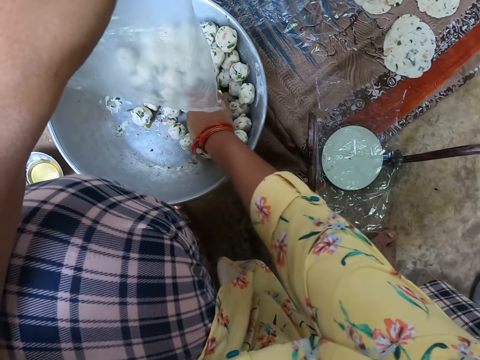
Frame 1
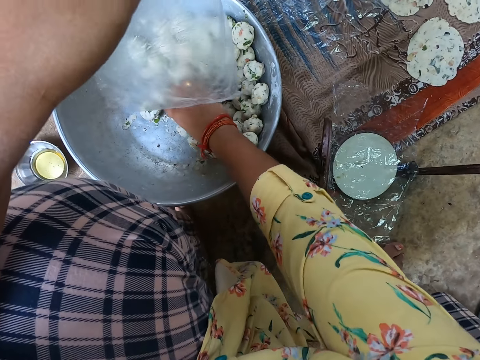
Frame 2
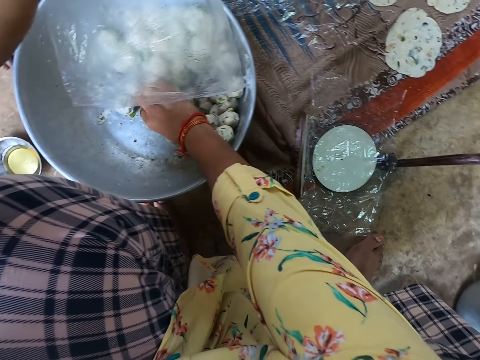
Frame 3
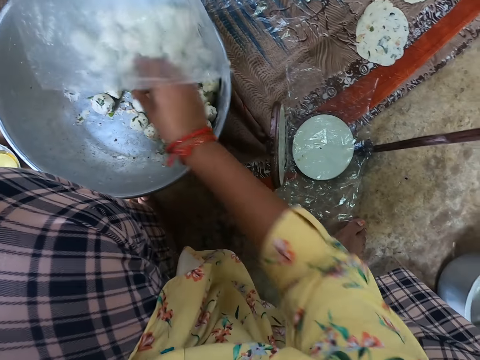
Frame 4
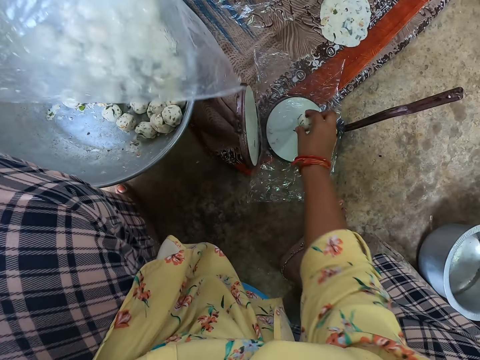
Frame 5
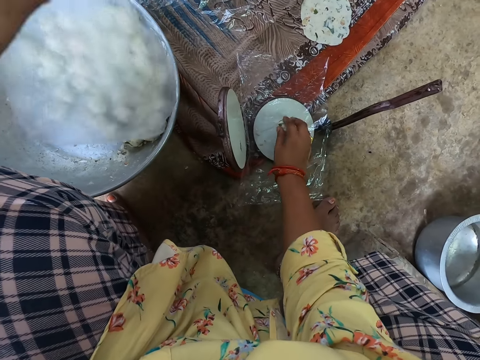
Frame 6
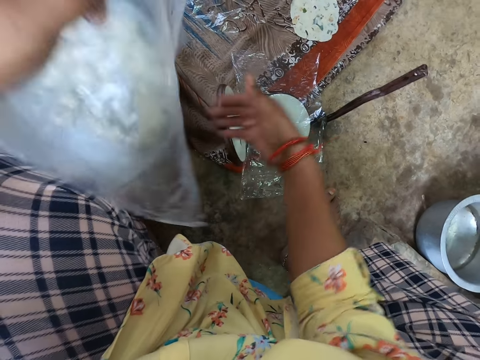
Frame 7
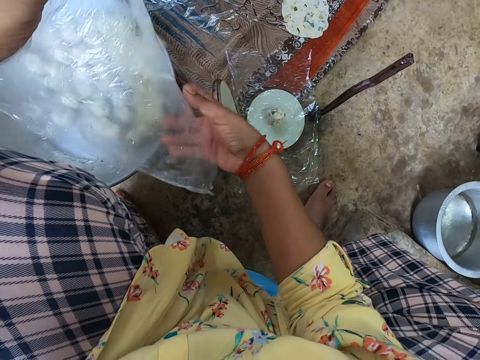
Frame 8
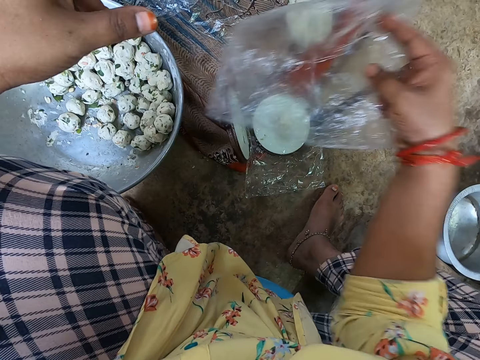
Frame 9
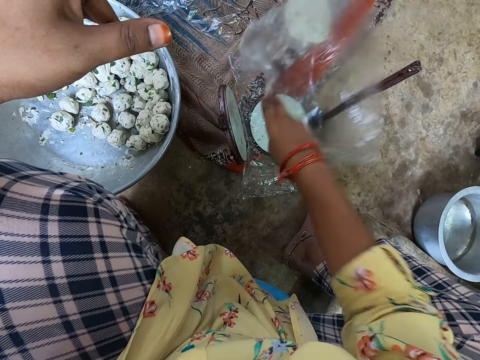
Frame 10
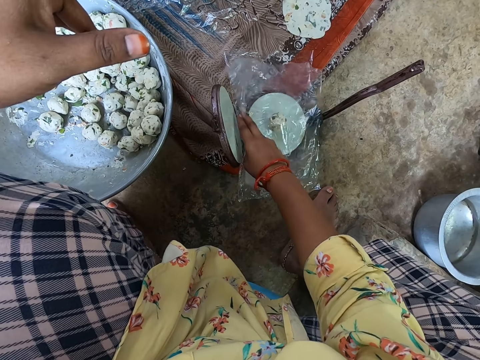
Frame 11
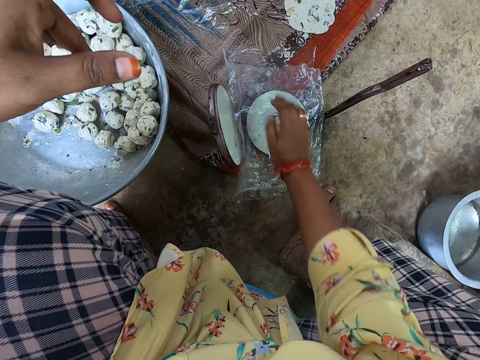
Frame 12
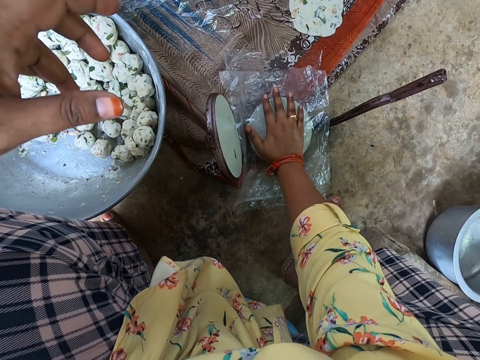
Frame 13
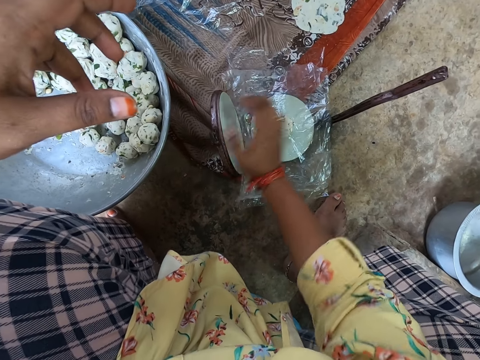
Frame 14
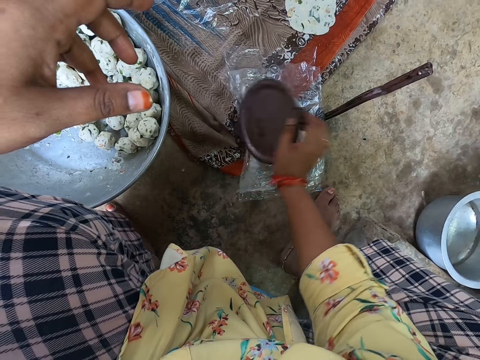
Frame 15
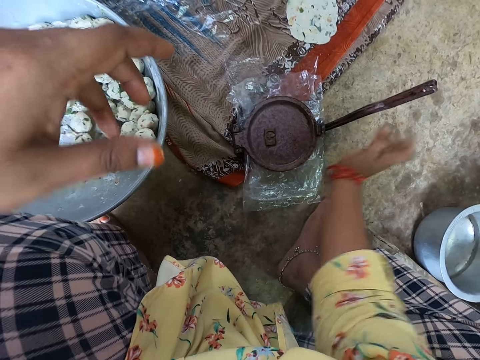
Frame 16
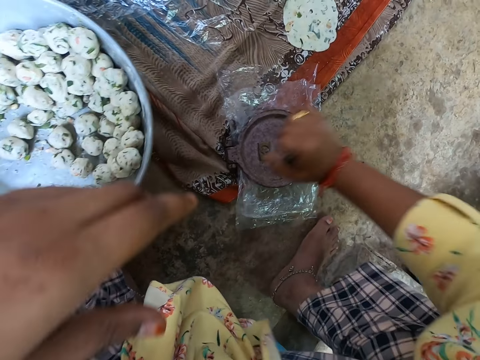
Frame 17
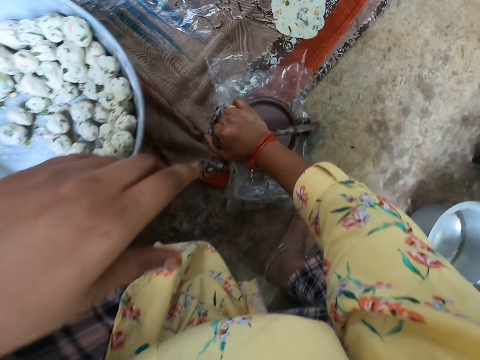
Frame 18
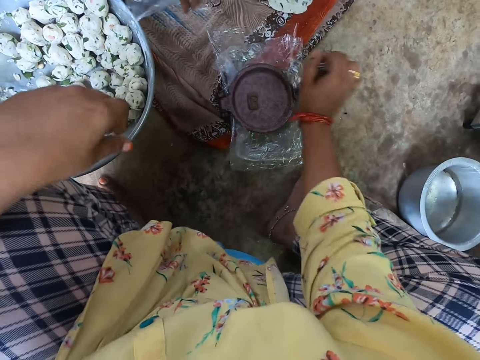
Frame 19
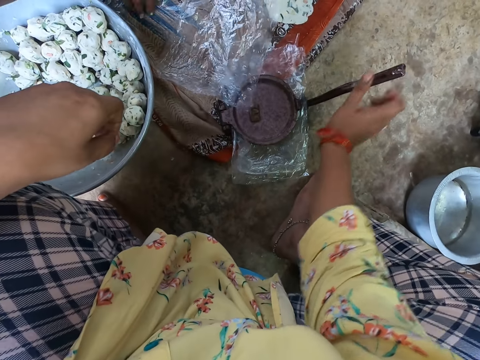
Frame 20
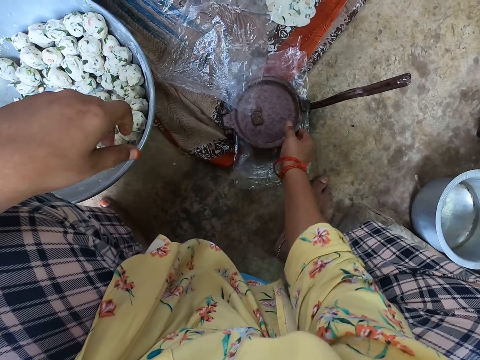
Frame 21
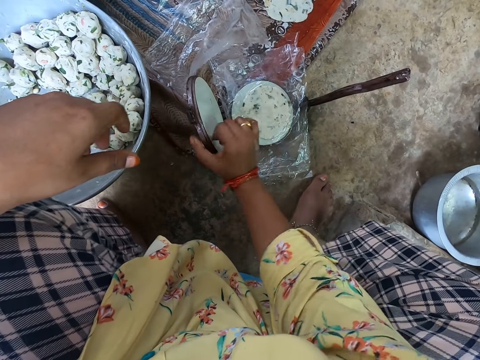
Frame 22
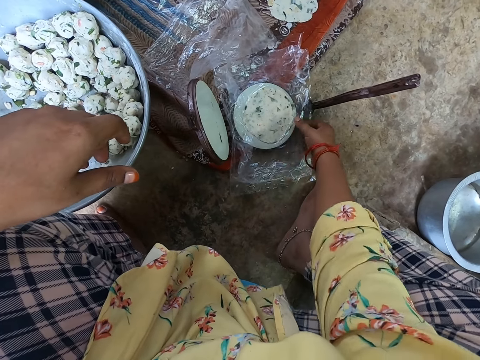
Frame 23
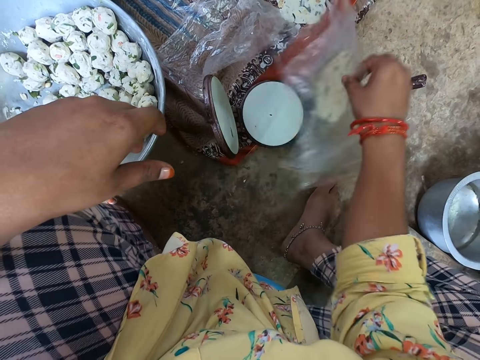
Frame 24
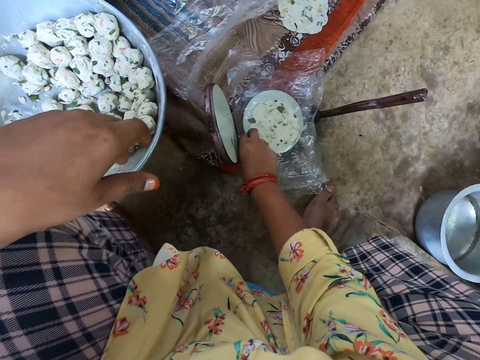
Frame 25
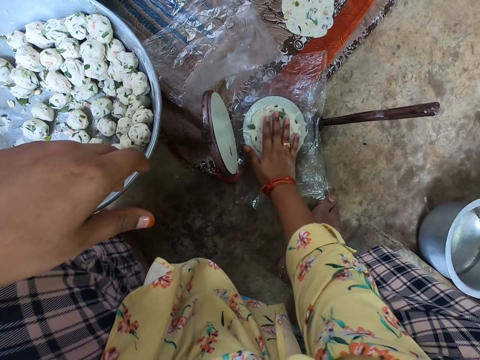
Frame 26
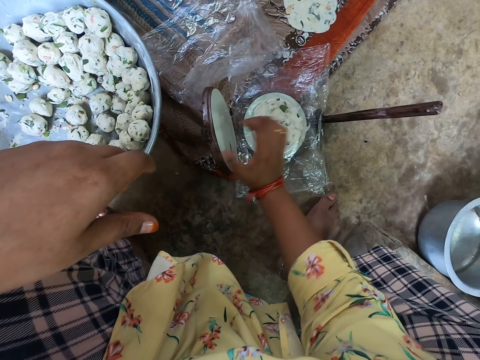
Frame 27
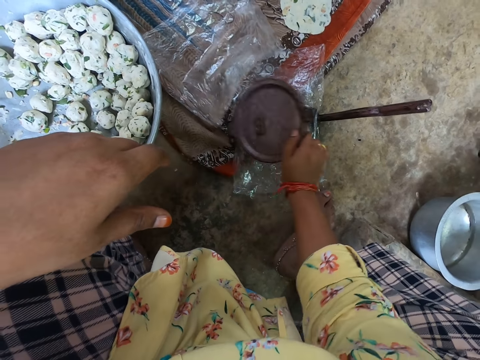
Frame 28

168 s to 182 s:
The camera wearer takes dough from the bowl. She puts the dough on the nylon. She covers the nylon on the dough. She places her right hand on the nylon. She opens the lid with her right hand. She uses a wedge over the lid of the pot. She closes the compressor. She removes the wedge over the lid of the pot. She squeezes something. She opens the lid with her right hand. She turns the nylon with the dough to the other side.

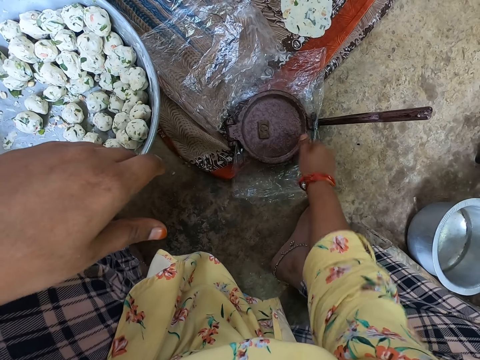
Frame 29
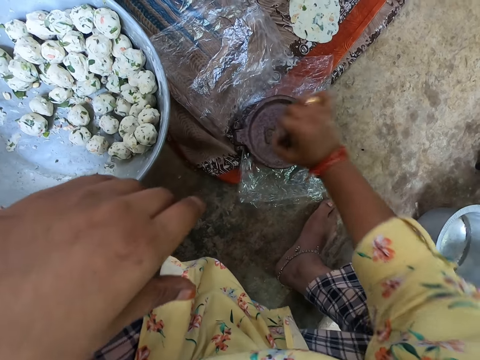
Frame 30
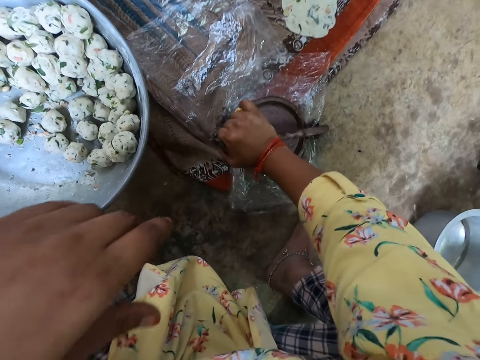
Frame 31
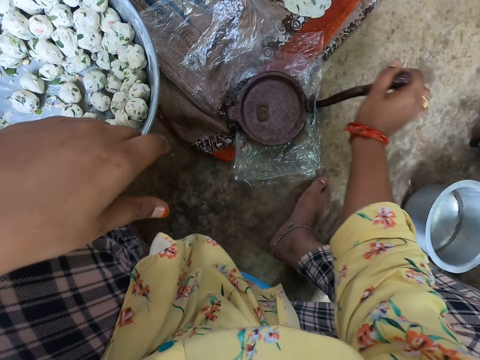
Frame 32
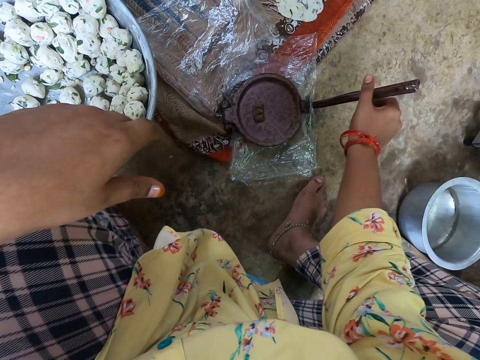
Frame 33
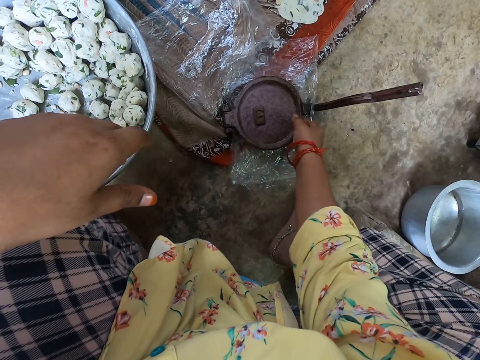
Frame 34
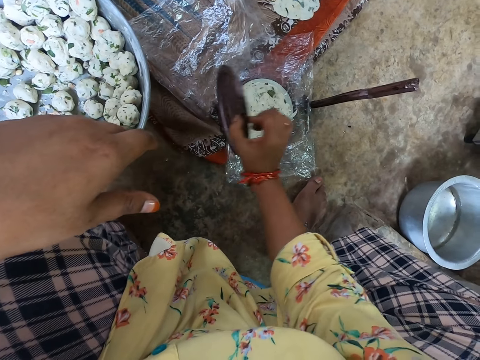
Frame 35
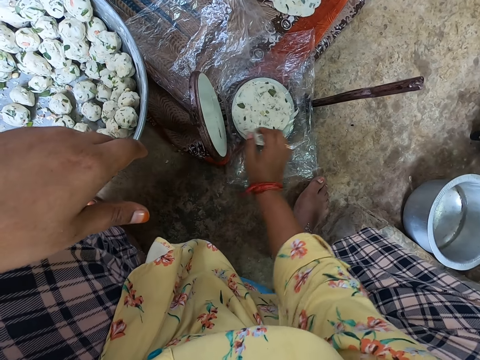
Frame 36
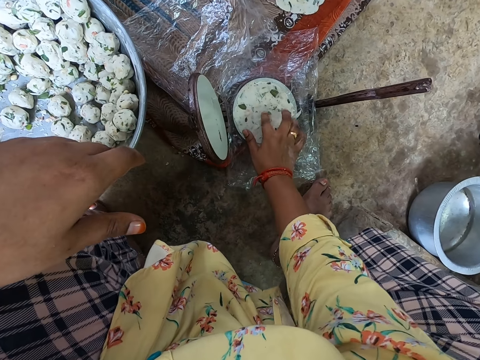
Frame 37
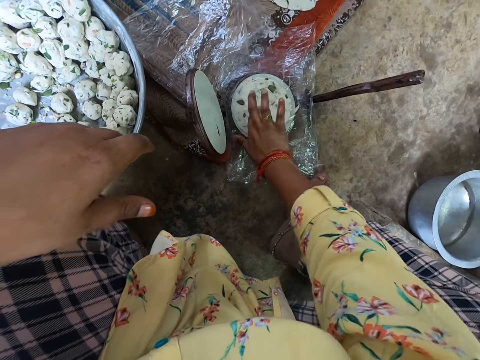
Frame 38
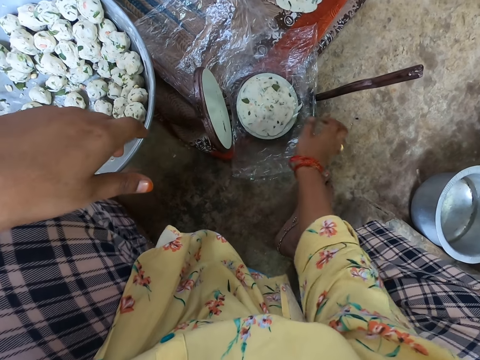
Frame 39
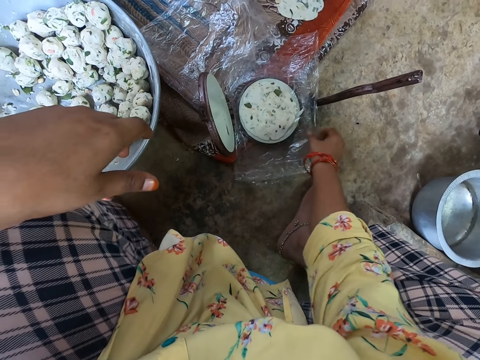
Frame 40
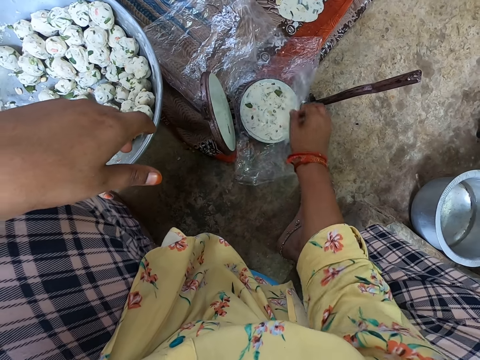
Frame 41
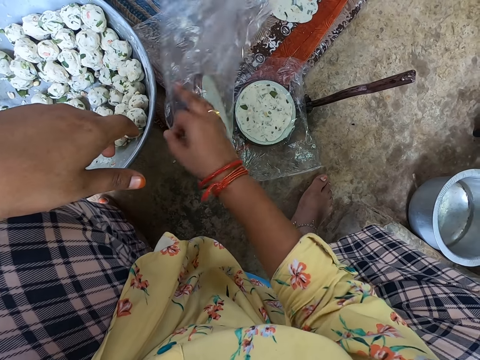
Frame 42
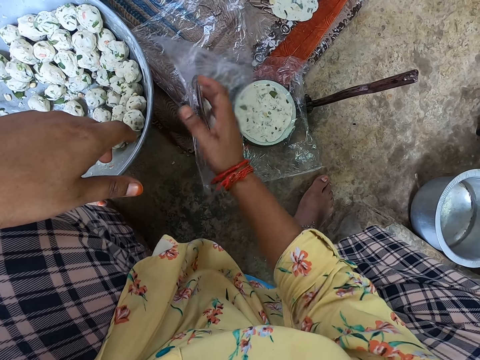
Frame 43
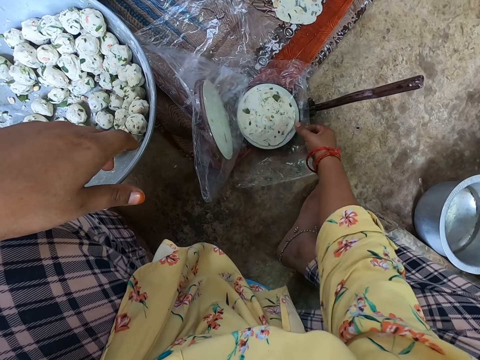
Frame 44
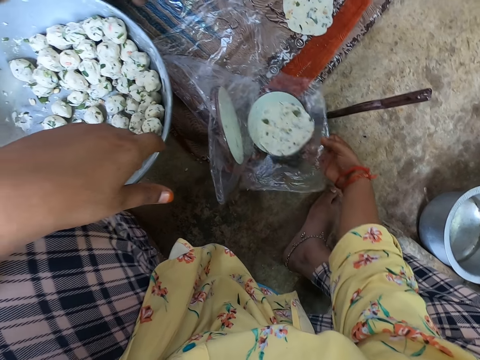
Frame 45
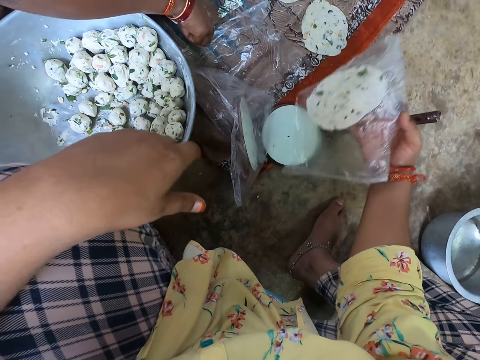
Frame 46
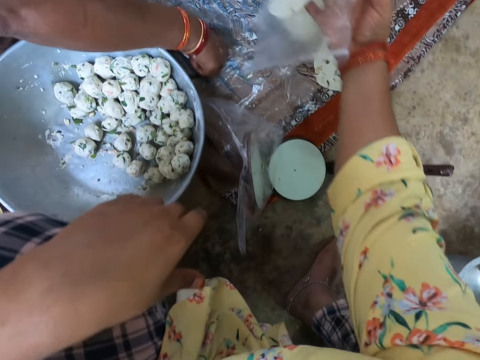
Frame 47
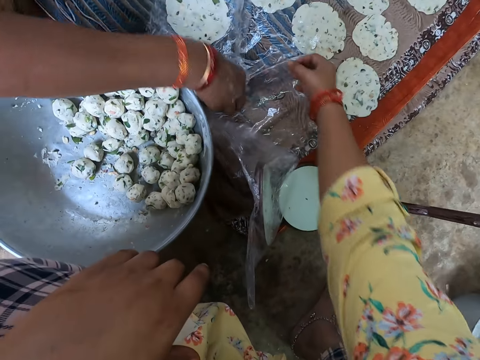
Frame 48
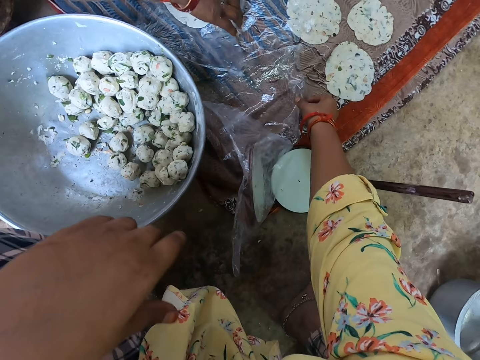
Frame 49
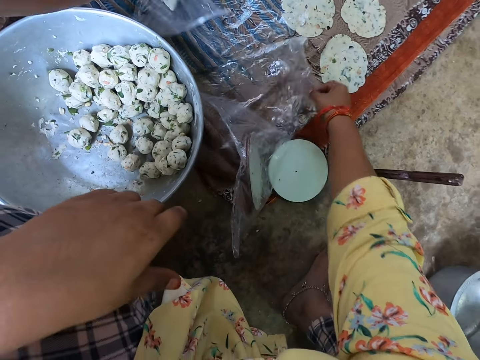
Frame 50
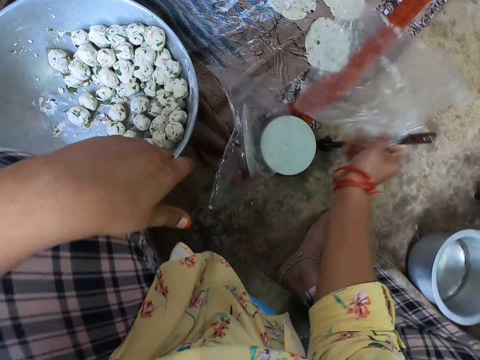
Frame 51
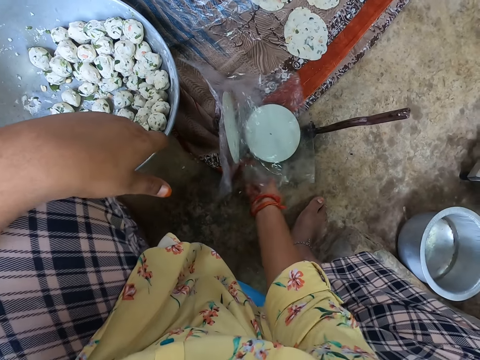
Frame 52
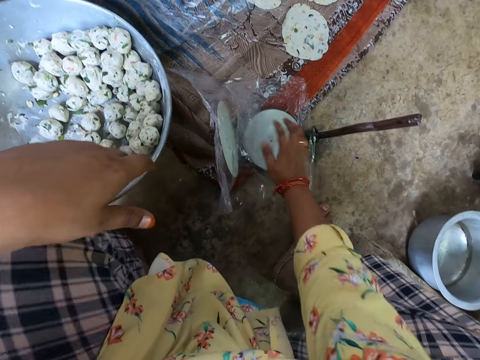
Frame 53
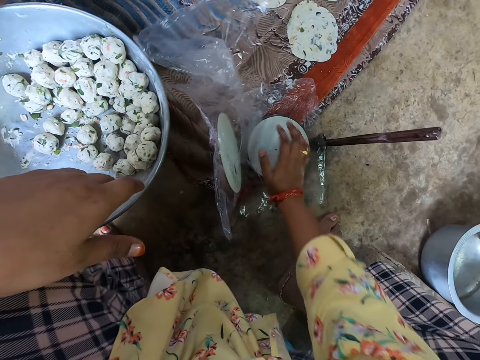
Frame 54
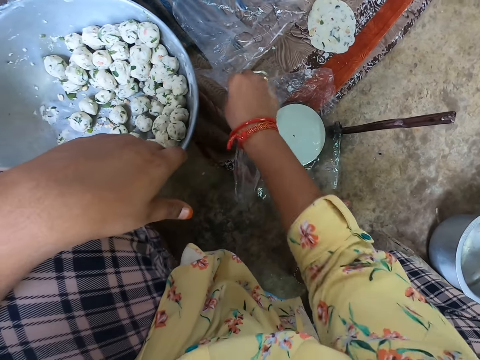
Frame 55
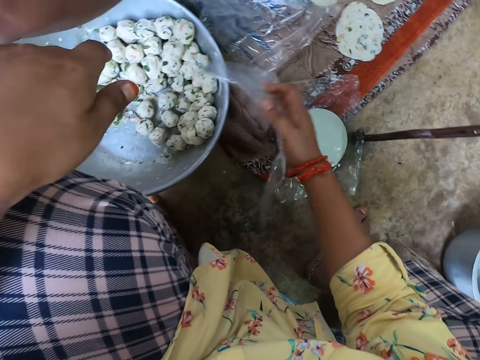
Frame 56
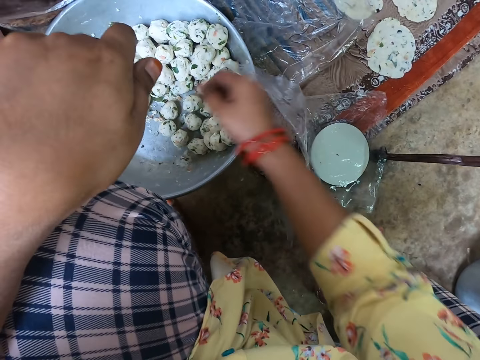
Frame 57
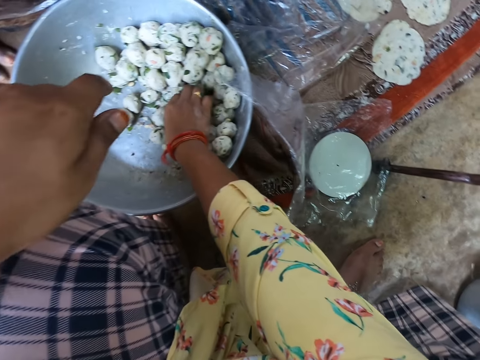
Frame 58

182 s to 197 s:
The camera wearer covers the lid of the pot with her right hand. She uses a wedge over the lid of the pot. She removes the wedge over the lid of the pot. She squeezes something. She opens the lid with her right hand. She places her right hand on the dough. She removes the nylon on the dough with her left hand. She removes the nylon with dough from the pot. She places the nylon with dough on the table. A woman takes the nylon with dough from the table. The camera wearer takes a nylon with her right hand. She places the nylon on the pot with her right hand.
